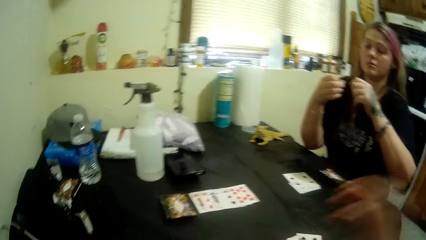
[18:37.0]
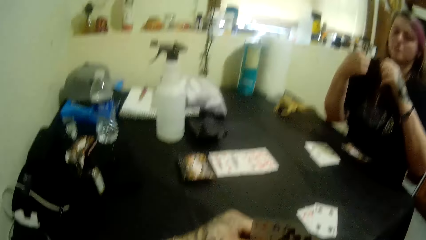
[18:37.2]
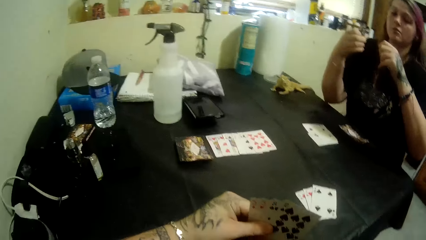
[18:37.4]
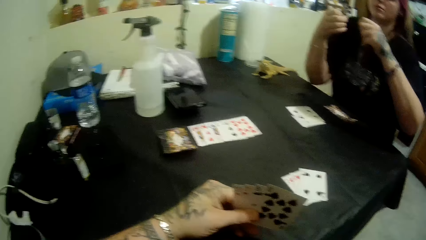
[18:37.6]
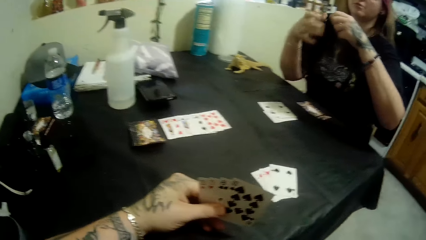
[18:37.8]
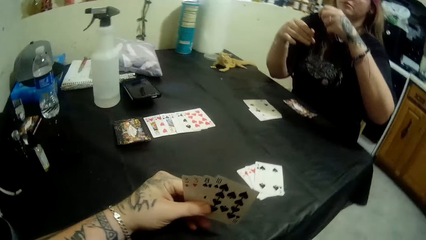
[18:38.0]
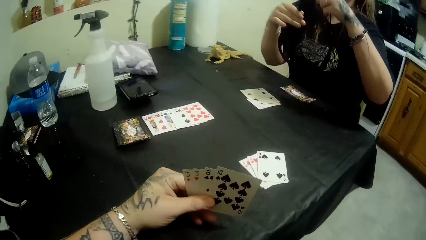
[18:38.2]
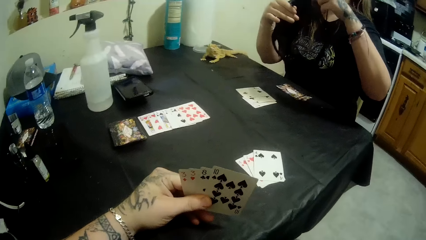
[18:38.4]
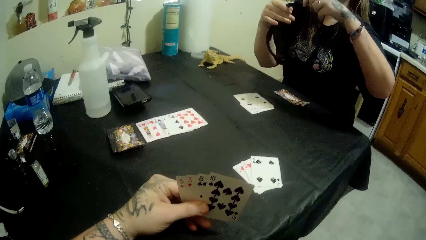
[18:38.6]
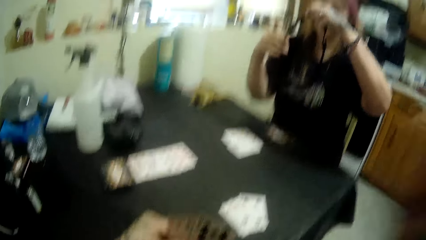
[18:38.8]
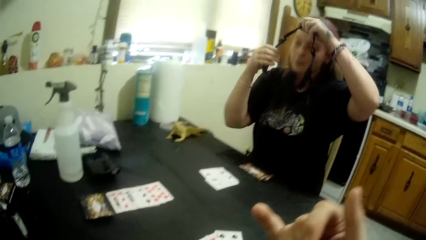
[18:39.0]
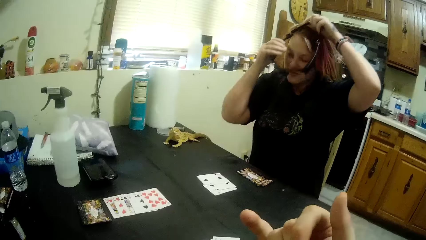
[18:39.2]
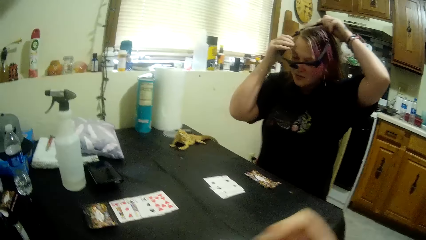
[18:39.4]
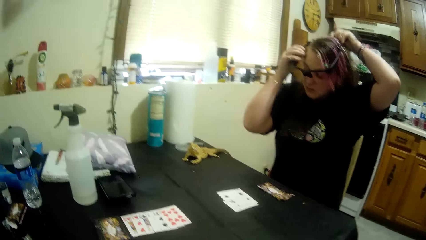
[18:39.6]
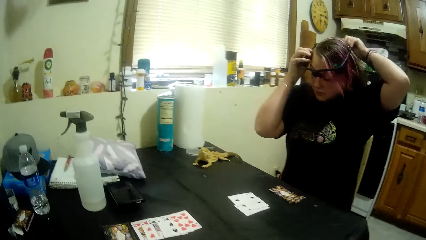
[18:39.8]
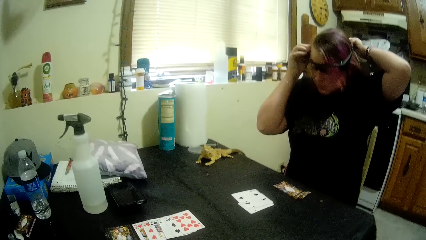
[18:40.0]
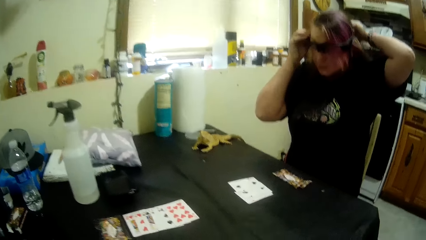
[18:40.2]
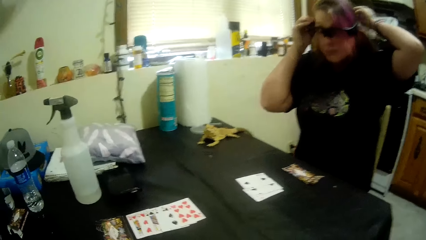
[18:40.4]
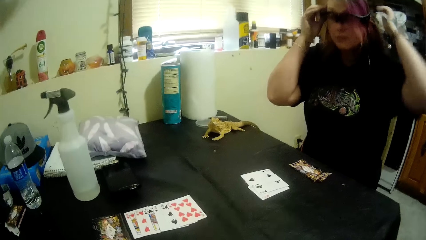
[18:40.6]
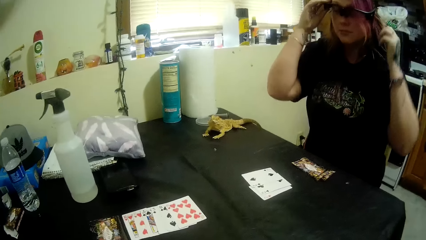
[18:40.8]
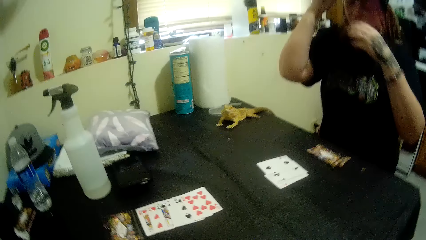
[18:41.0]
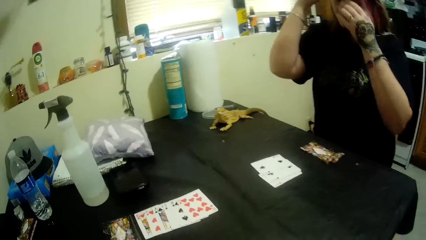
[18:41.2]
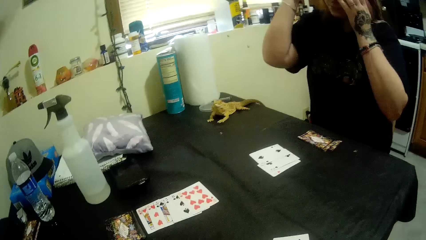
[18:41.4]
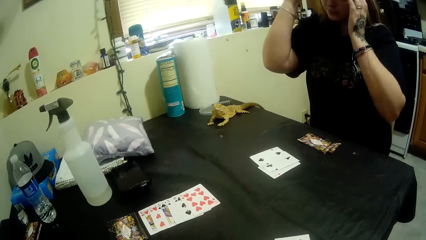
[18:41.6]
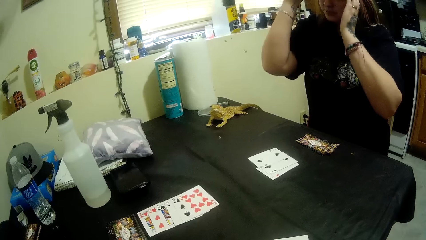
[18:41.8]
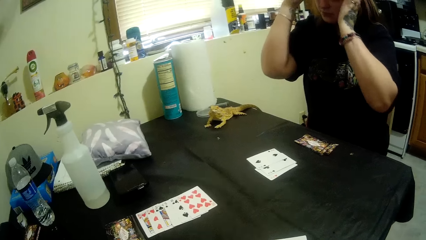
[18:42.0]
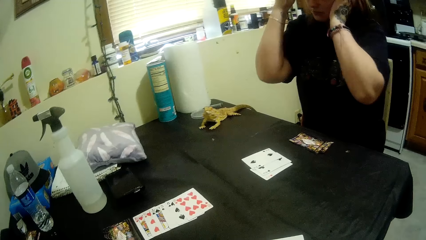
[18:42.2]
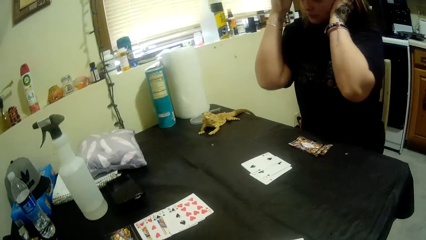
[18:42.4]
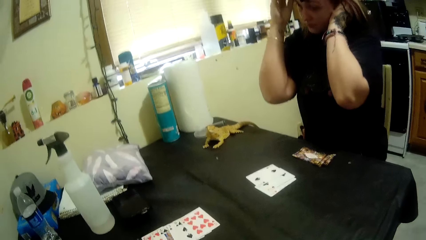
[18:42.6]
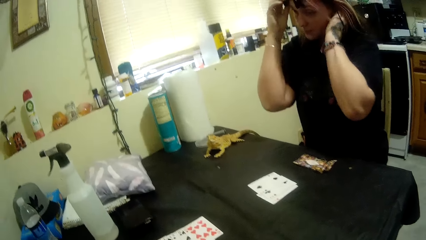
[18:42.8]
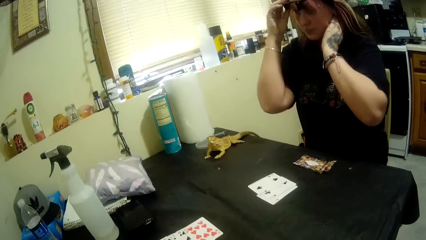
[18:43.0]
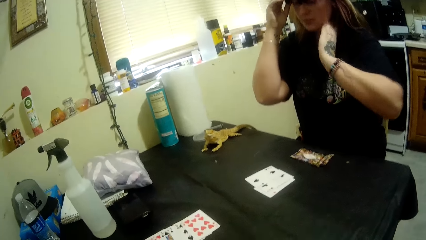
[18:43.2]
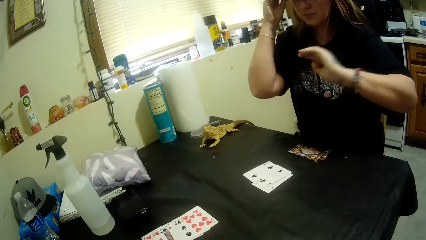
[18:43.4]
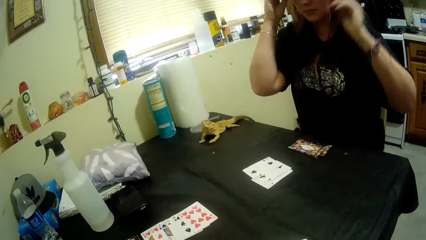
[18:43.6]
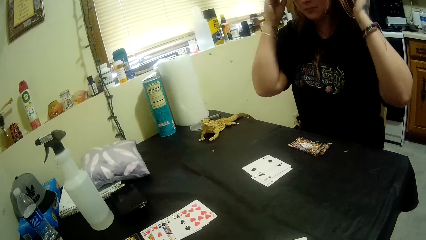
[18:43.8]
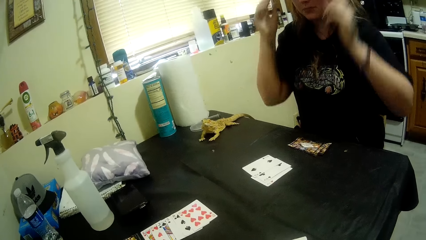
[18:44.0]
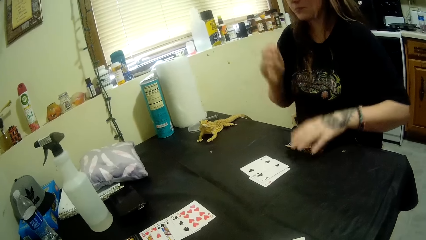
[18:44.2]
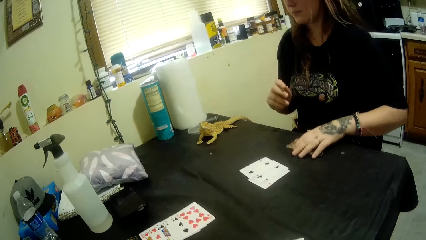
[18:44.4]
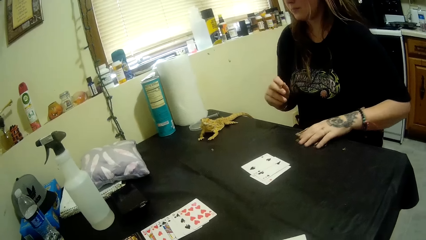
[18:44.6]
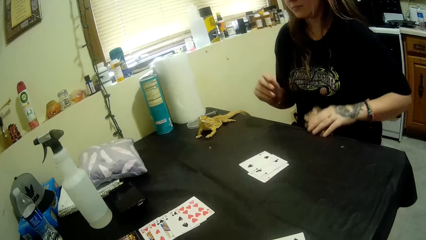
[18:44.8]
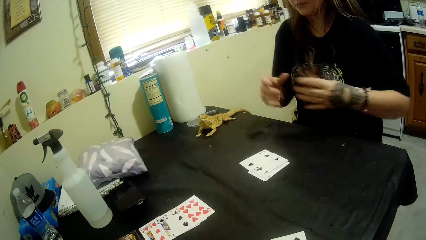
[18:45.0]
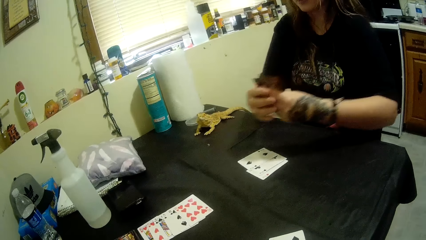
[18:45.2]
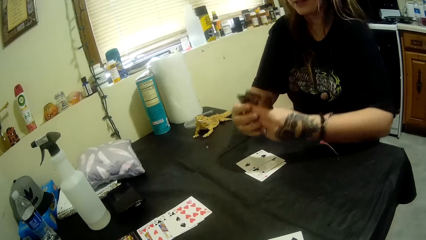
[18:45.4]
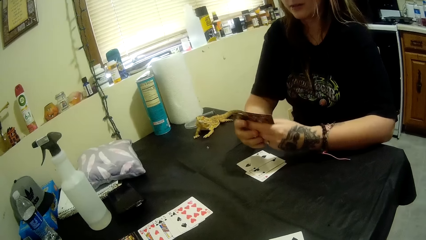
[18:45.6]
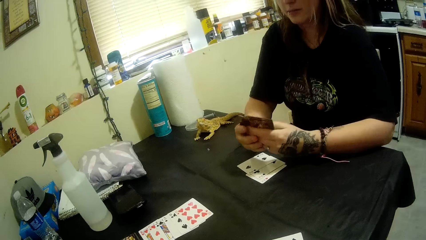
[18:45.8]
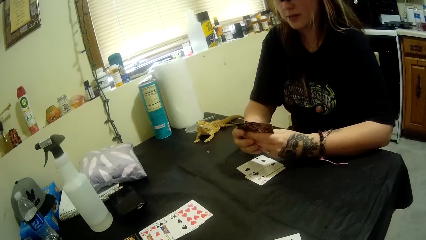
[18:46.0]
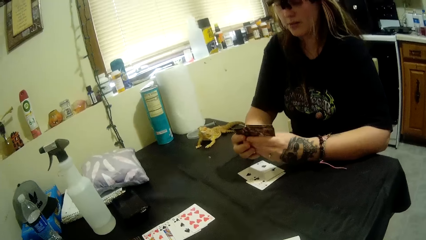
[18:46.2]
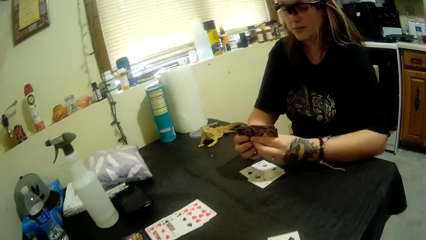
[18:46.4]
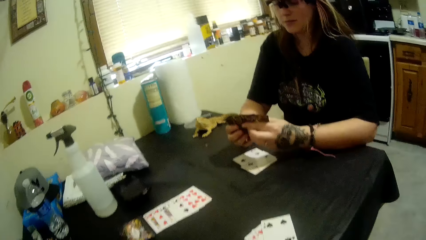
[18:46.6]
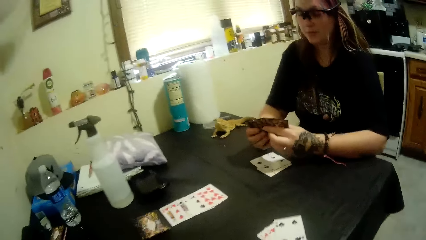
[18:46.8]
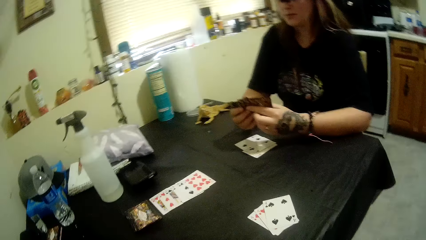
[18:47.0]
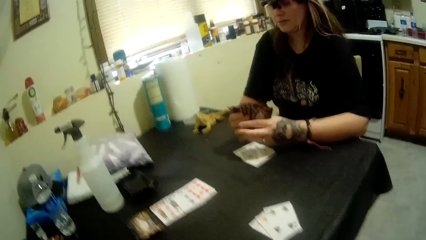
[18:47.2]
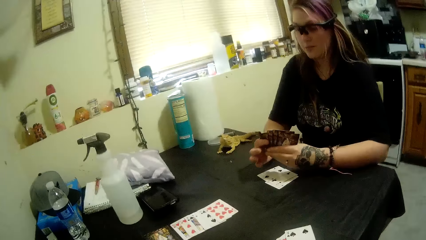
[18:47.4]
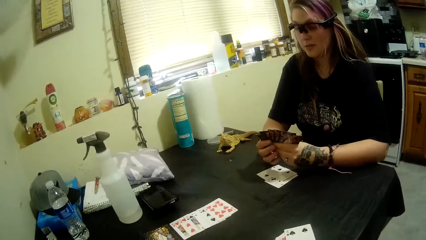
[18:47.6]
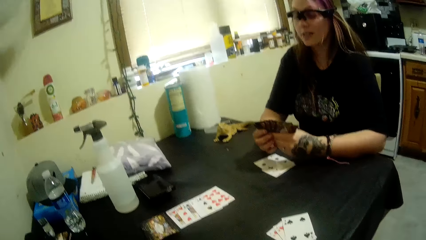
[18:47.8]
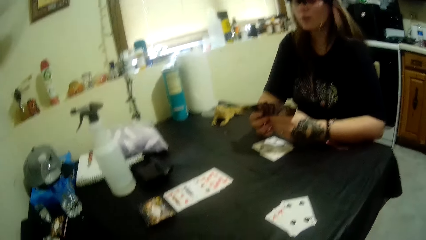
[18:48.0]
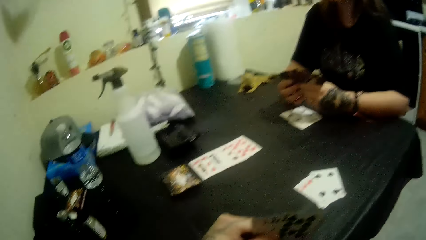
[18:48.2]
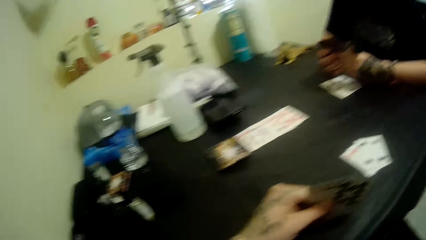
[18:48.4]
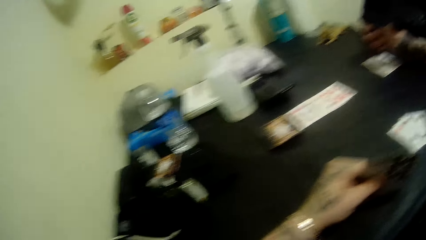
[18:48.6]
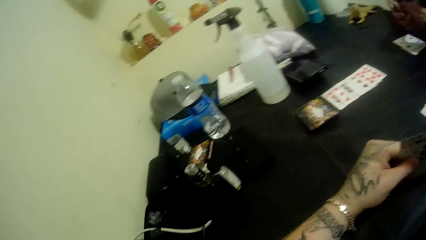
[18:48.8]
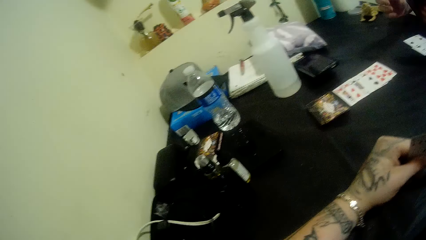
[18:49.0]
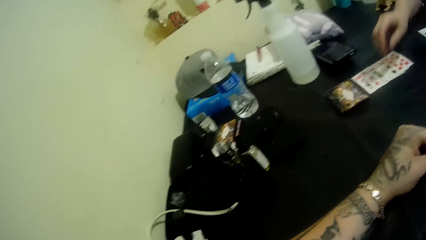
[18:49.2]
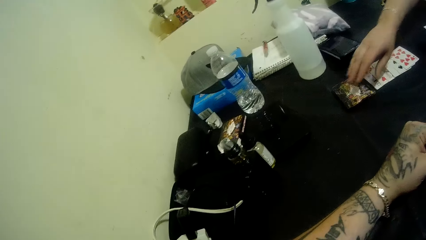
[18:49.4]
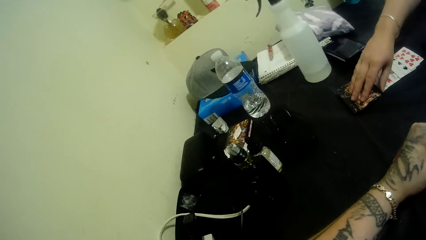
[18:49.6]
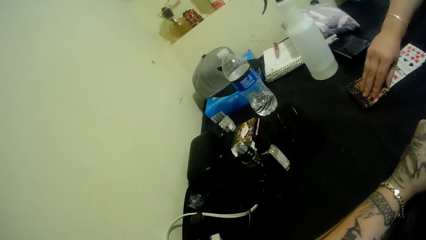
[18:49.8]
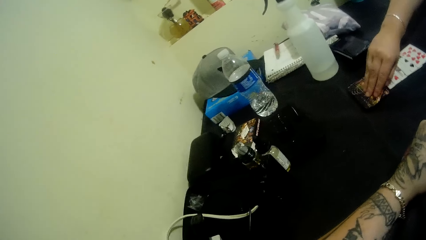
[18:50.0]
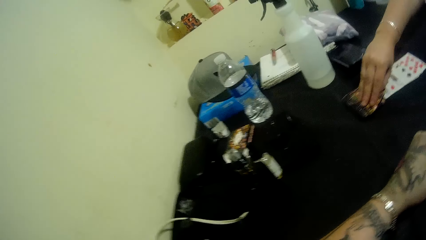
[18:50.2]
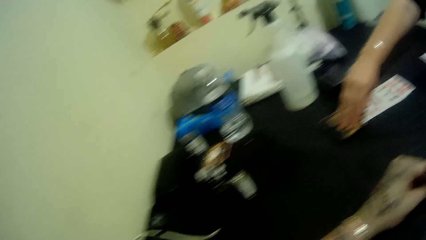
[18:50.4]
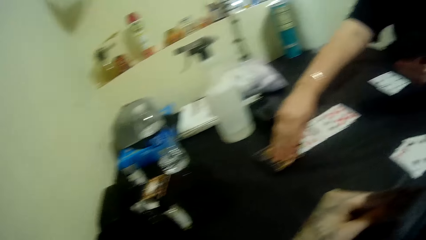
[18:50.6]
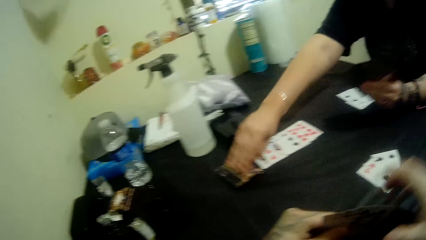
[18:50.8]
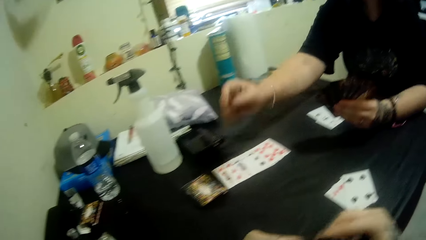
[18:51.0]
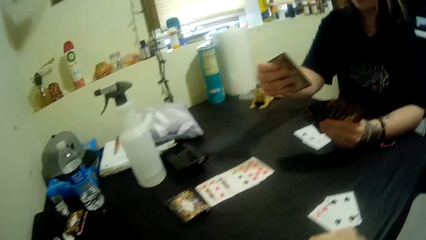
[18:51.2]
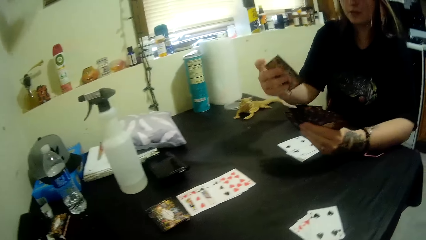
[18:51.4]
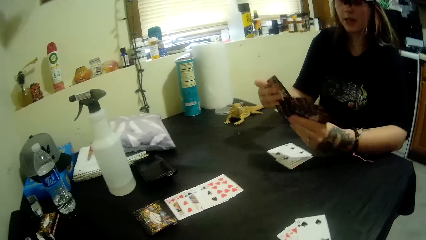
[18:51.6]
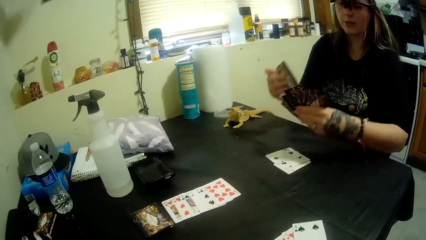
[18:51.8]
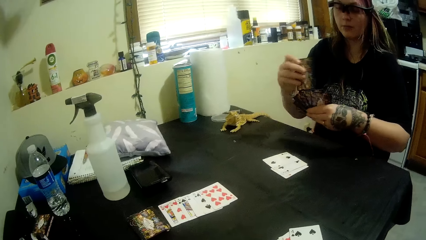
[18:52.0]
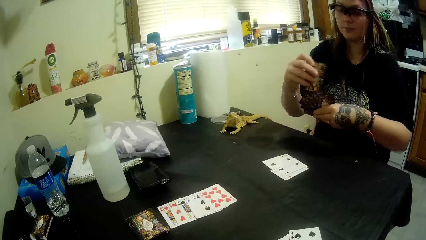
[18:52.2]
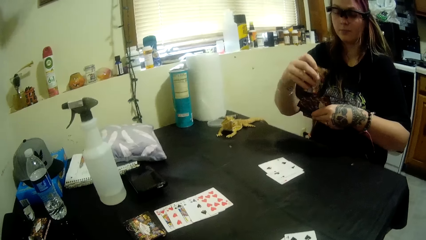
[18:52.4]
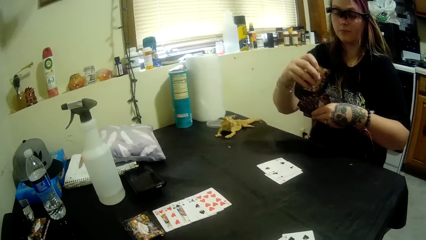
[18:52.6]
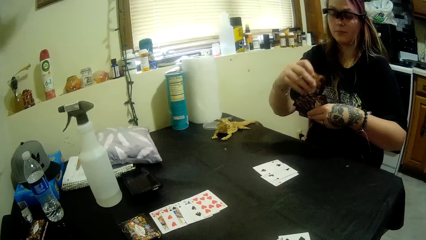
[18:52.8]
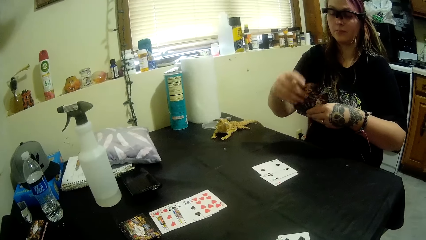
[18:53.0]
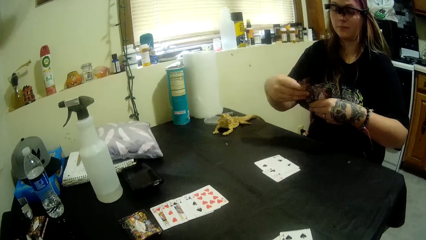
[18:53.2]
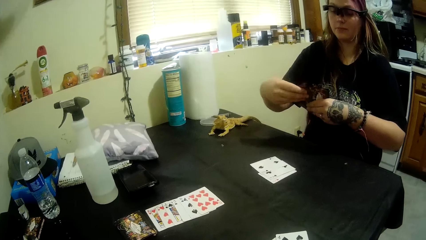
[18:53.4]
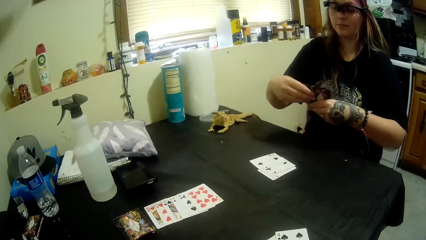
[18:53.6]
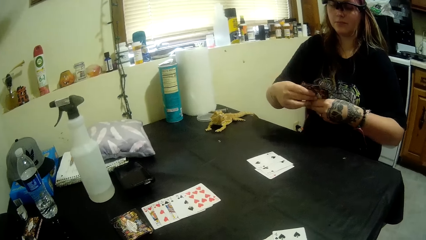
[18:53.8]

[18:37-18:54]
A lady wears goggles. The lady picks her cards from the table. The lady picks another card from the table.
